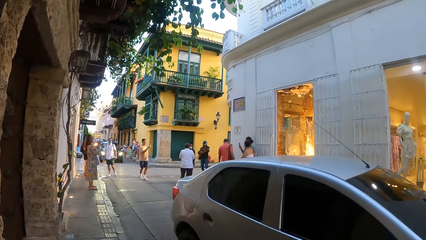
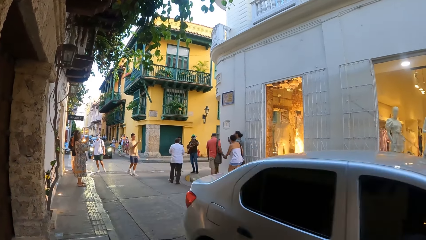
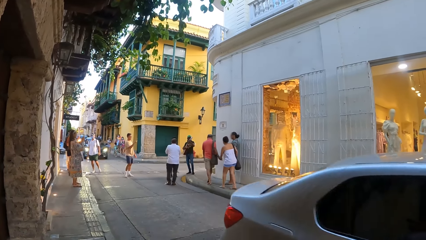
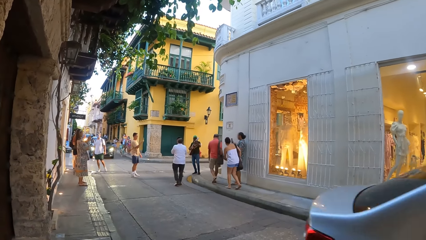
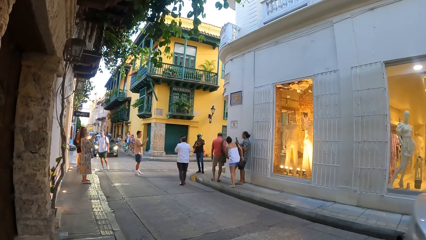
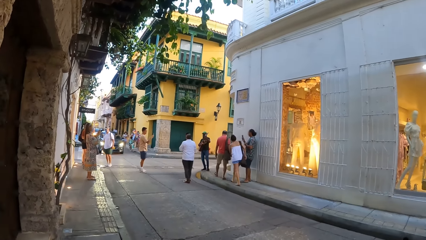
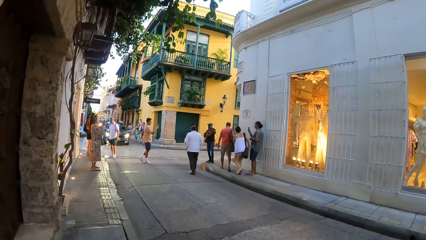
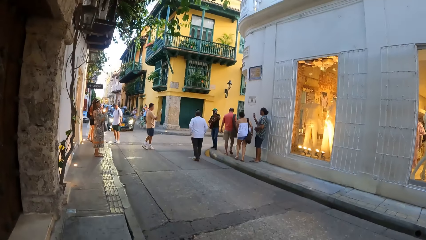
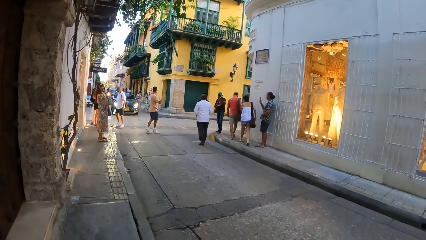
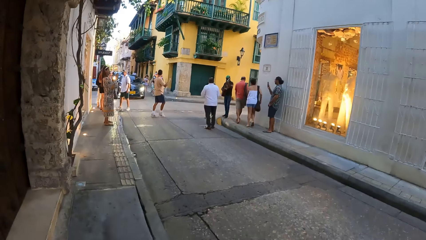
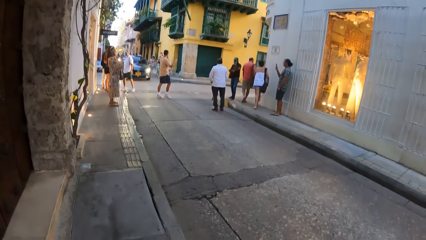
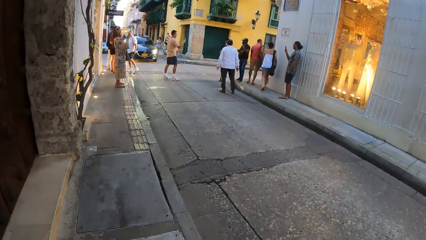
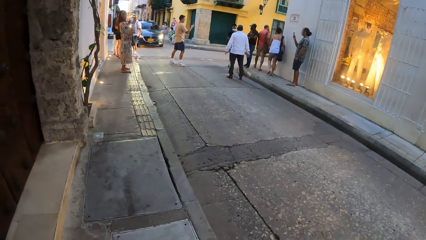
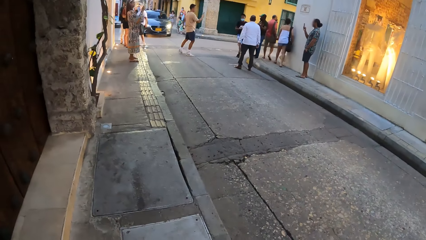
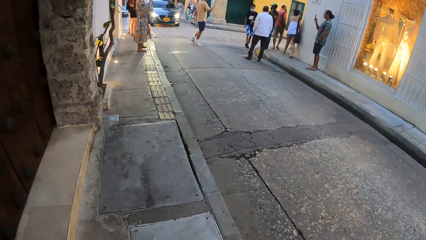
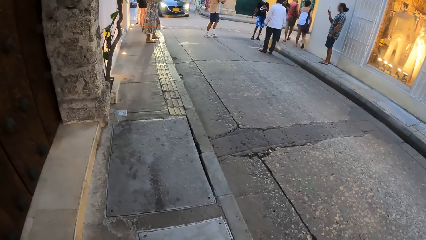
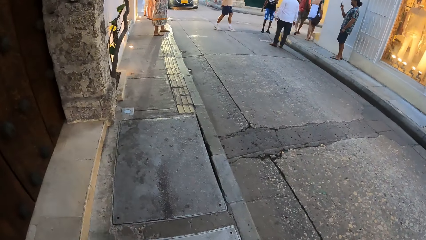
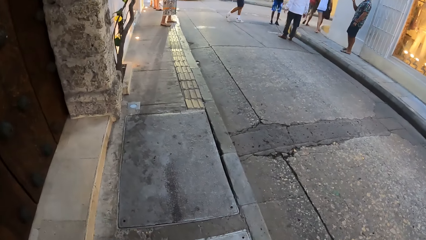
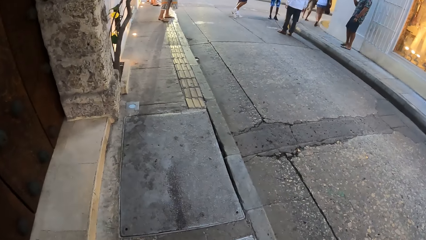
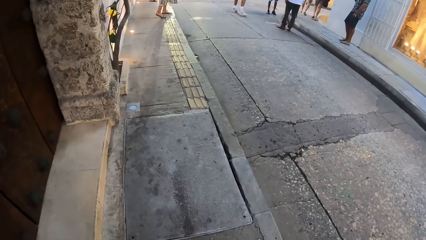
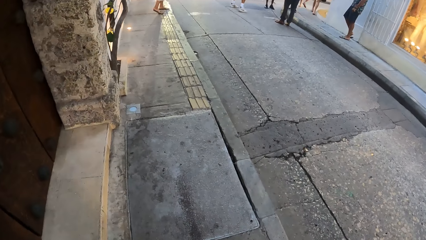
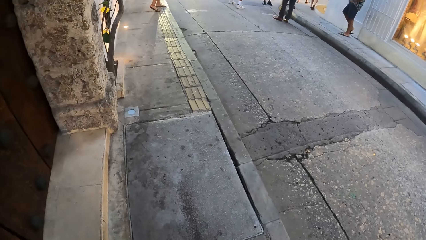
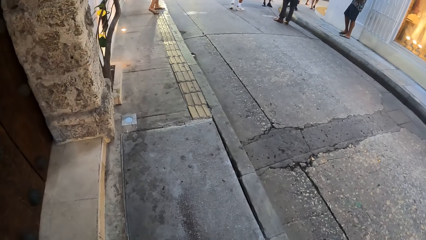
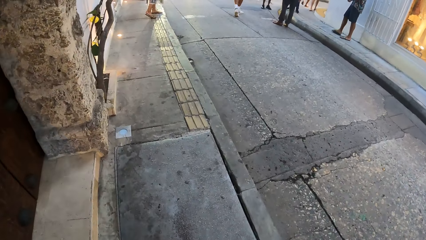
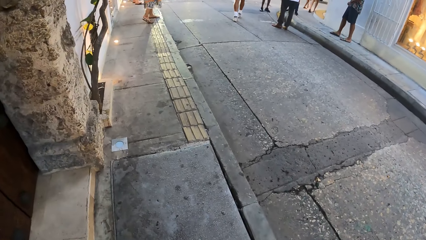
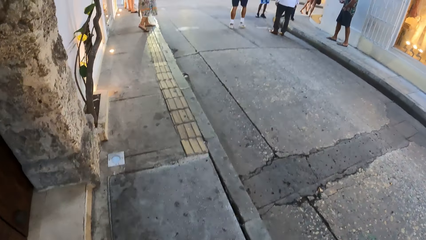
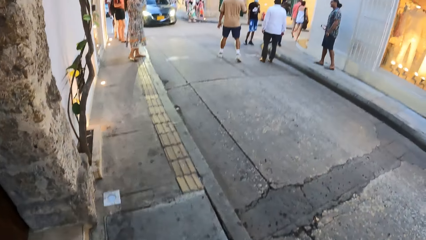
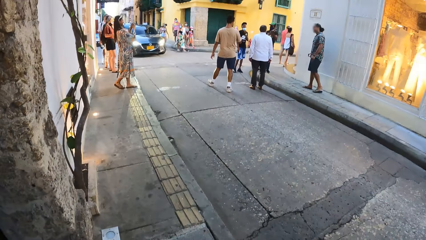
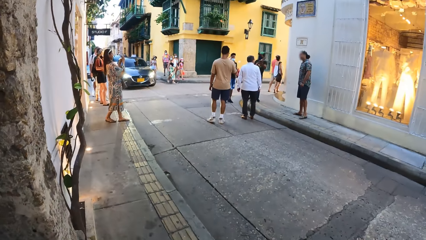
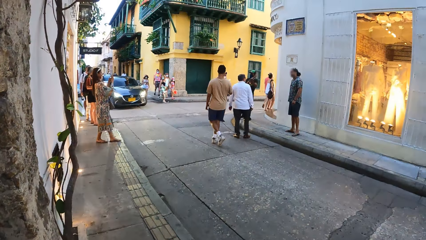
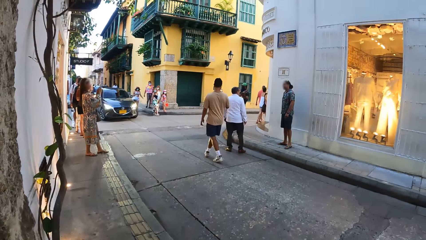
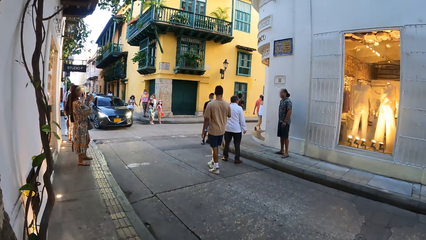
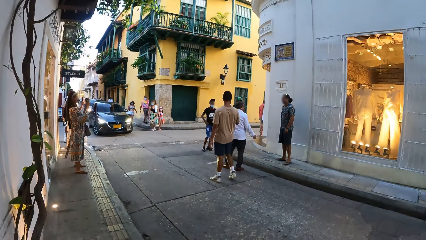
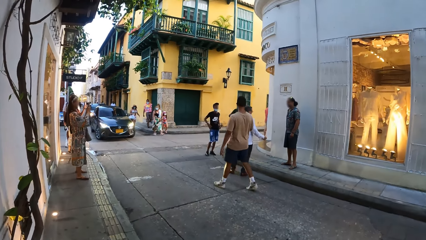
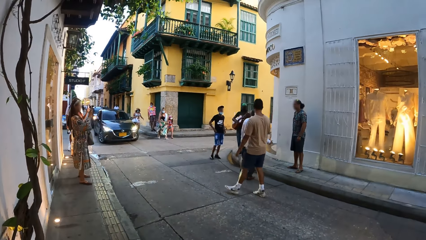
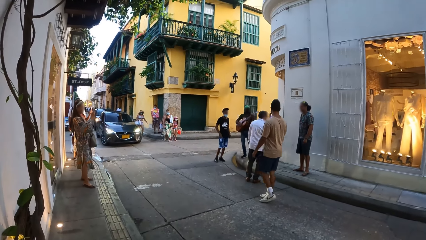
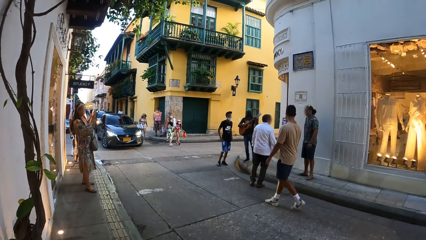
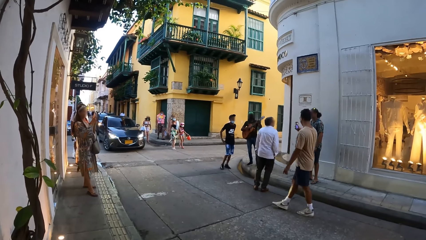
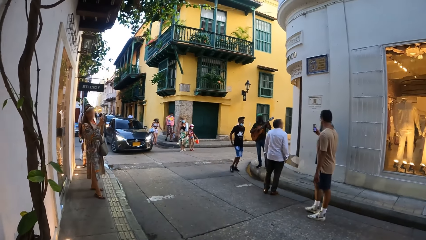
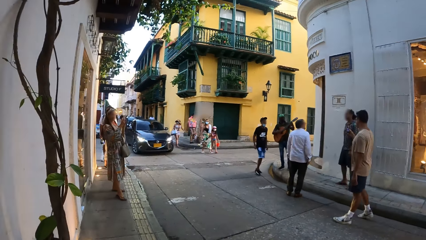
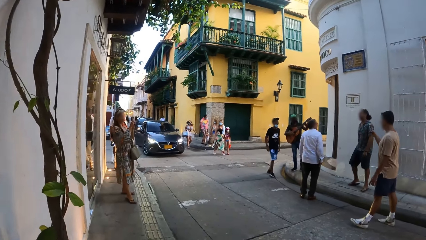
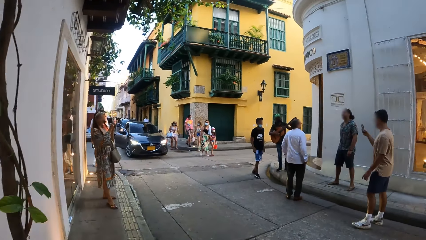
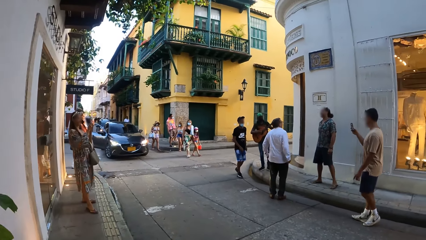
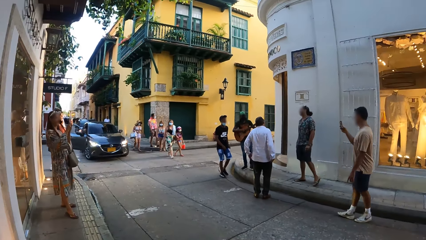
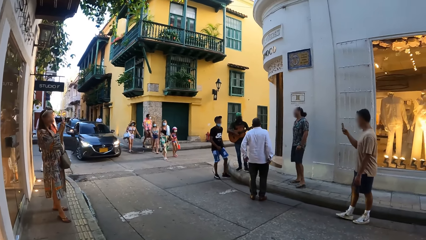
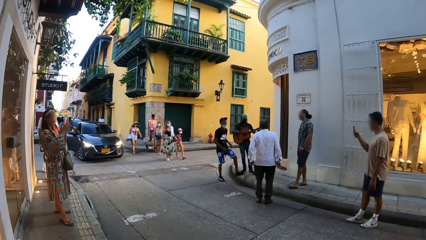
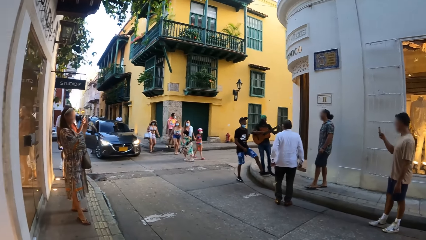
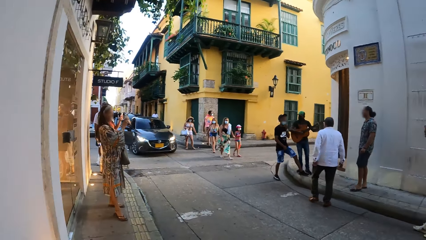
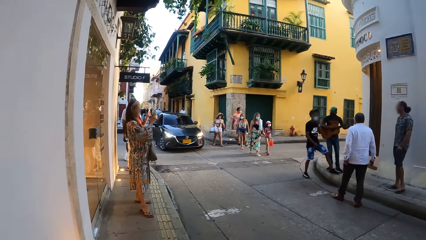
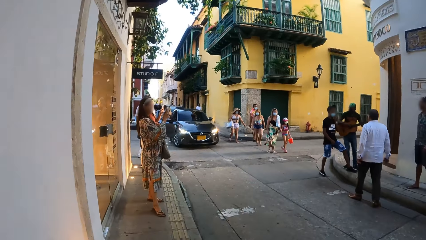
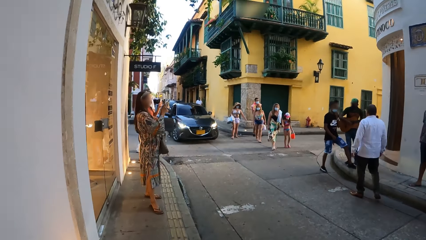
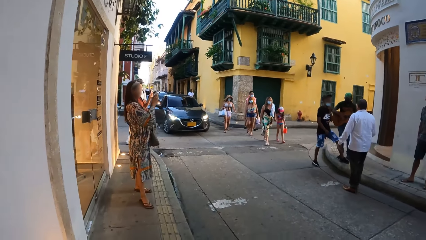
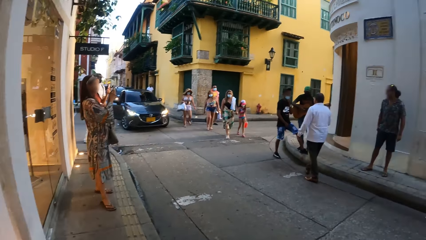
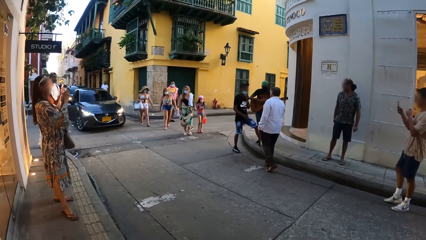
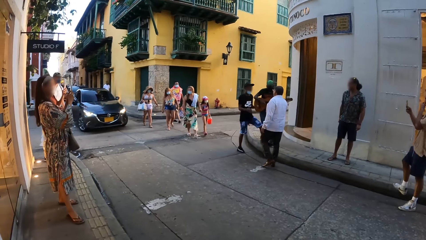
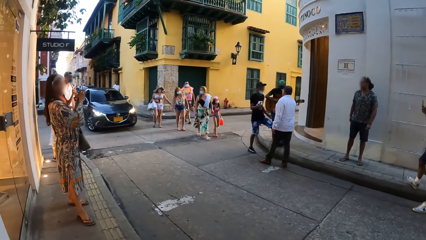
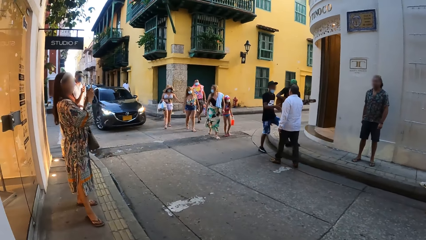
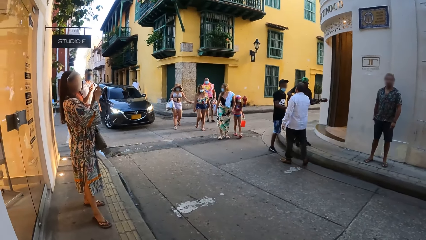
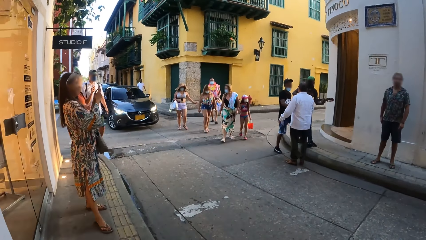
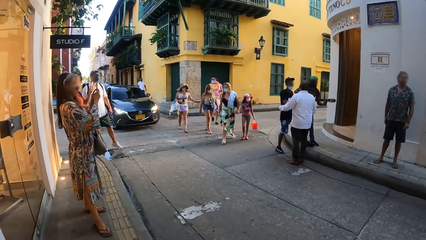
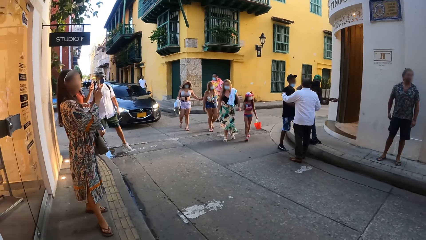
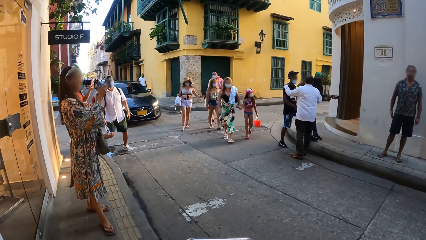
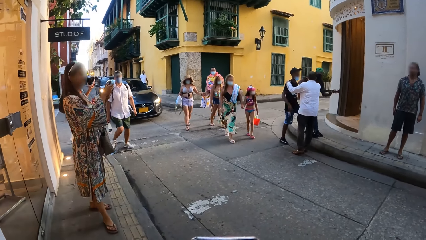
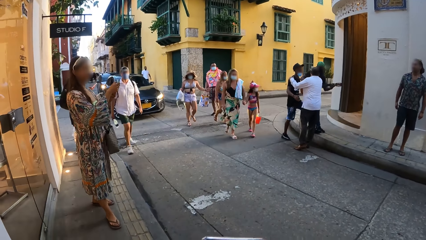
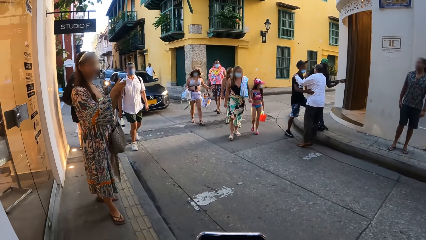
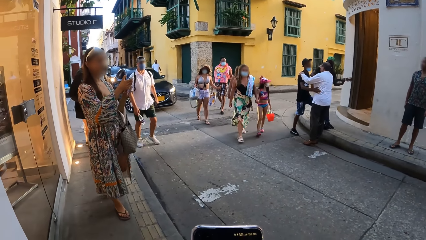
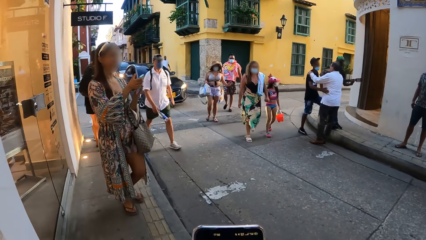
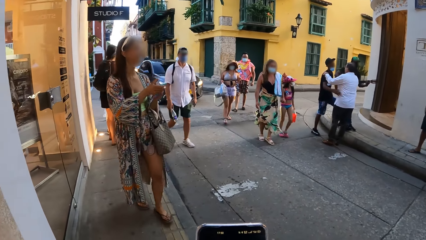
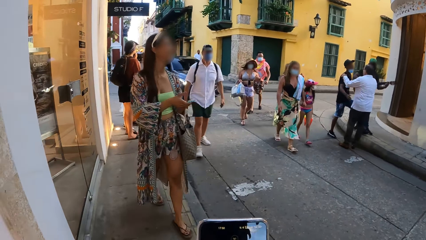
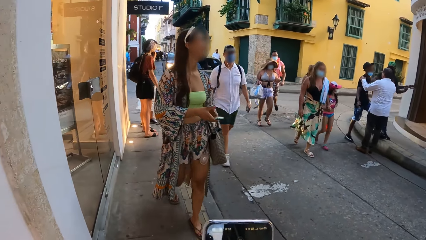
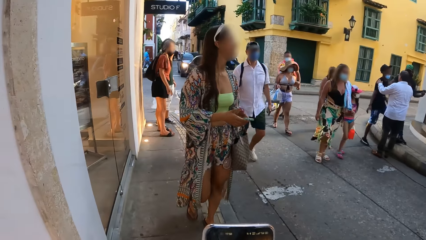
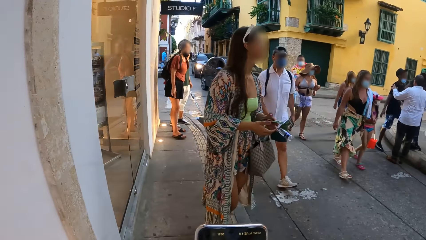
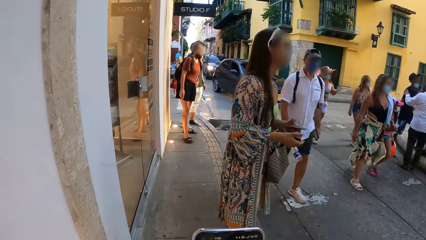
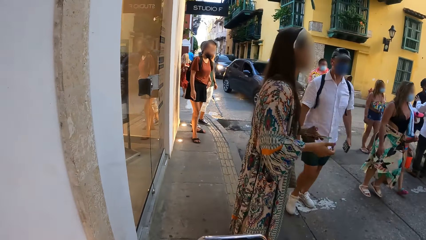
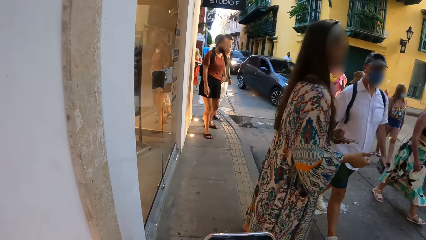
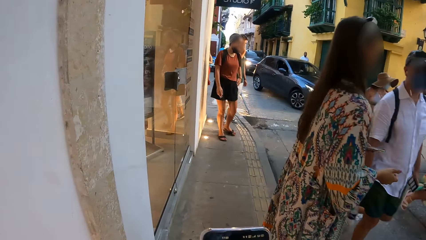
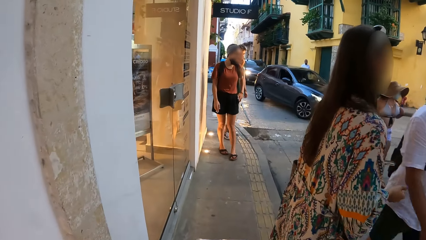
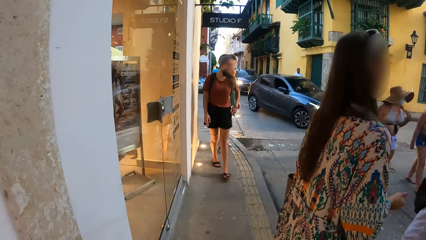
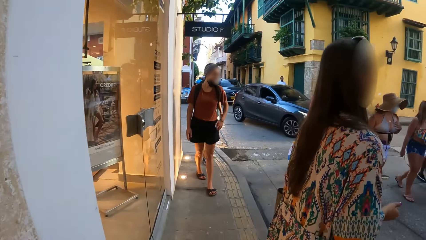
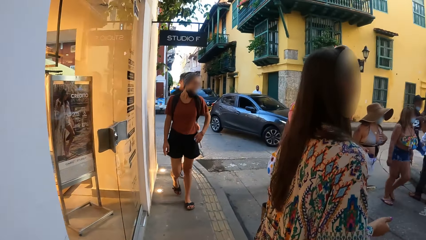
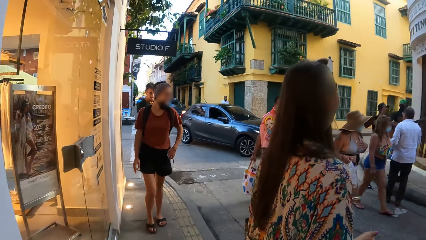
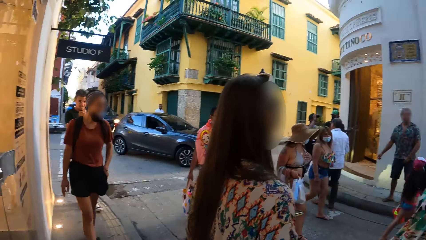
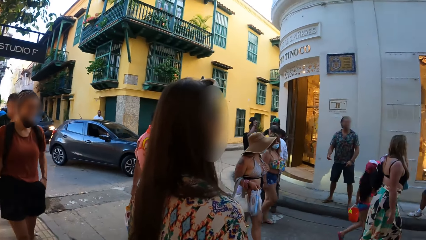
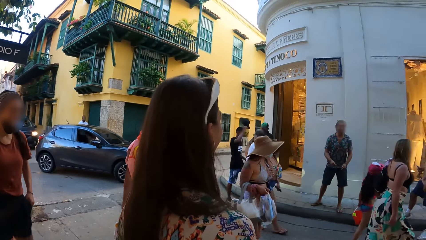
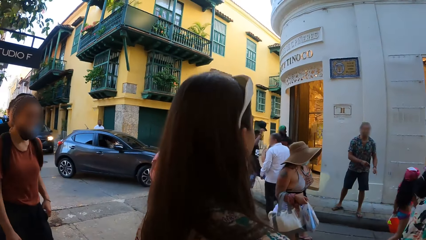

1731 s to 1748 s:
The camera wearer walks along the road. He uses his phone.
